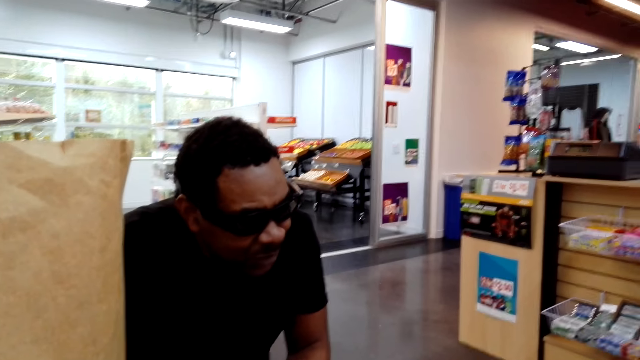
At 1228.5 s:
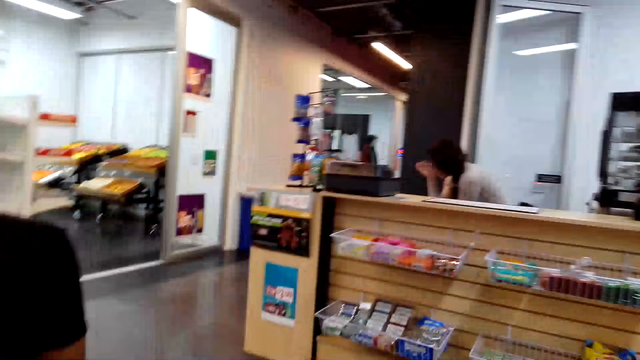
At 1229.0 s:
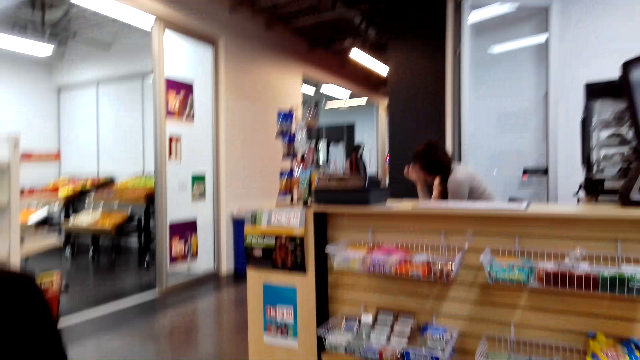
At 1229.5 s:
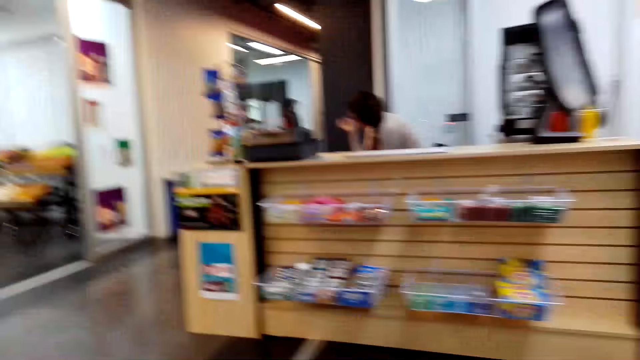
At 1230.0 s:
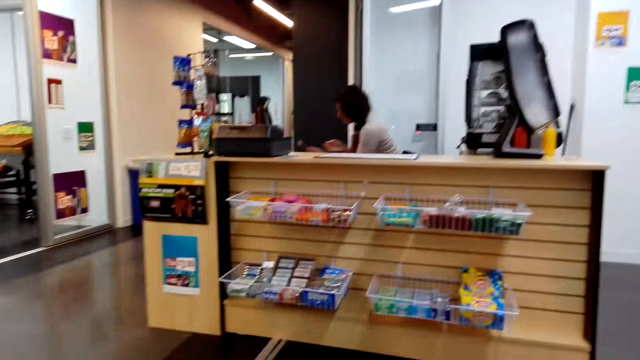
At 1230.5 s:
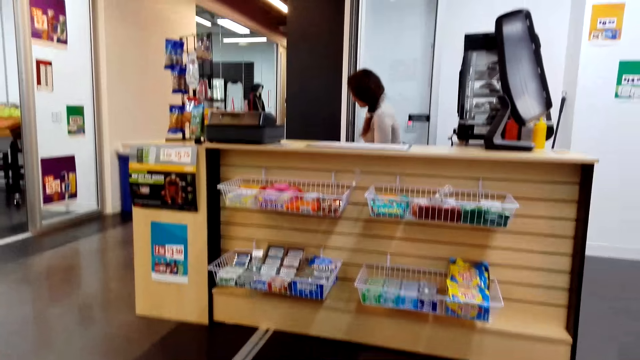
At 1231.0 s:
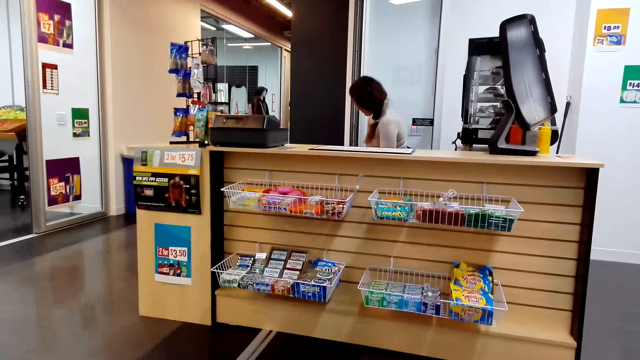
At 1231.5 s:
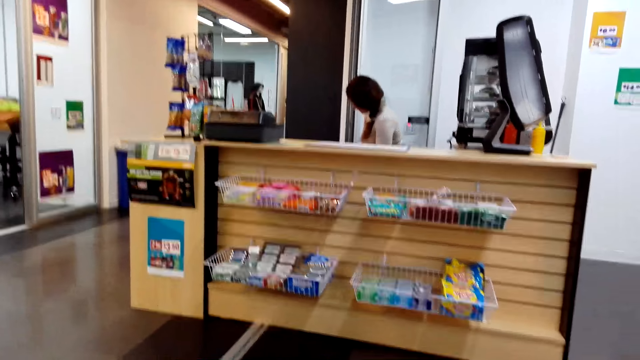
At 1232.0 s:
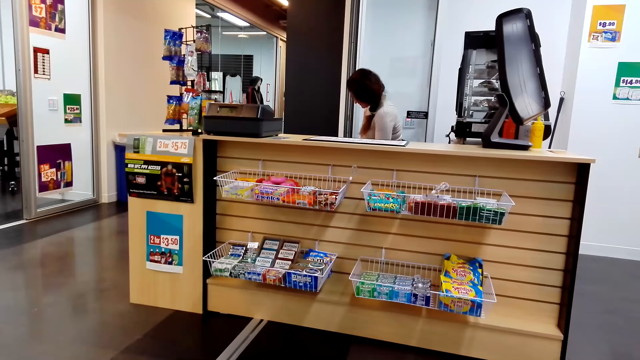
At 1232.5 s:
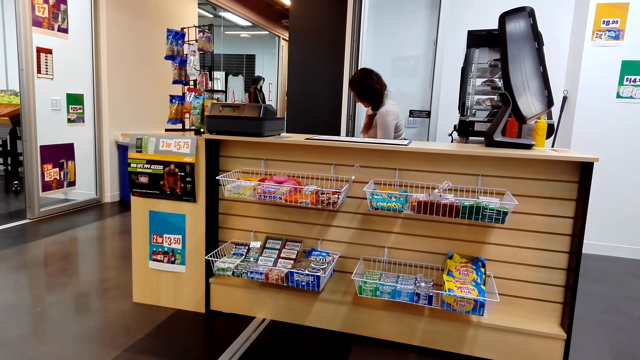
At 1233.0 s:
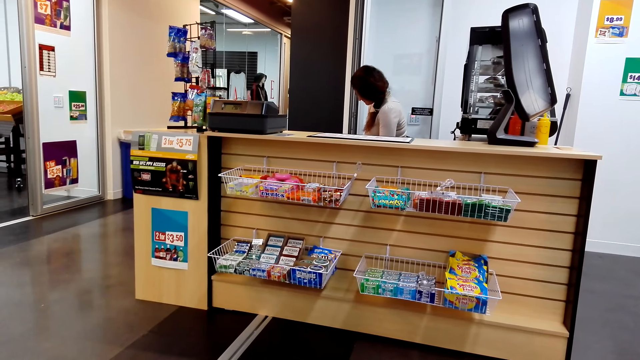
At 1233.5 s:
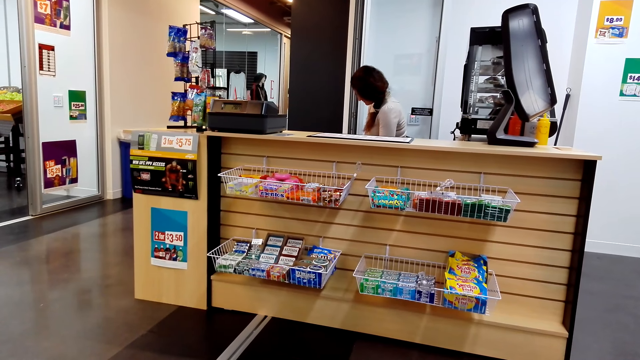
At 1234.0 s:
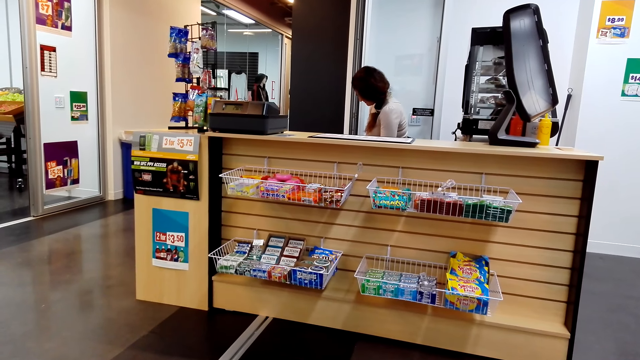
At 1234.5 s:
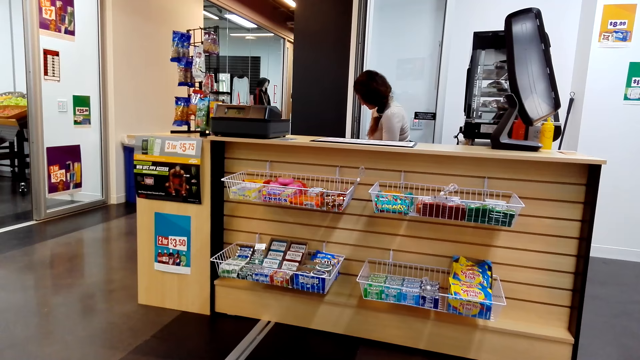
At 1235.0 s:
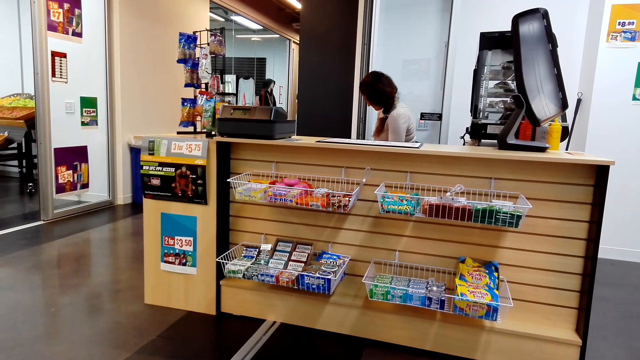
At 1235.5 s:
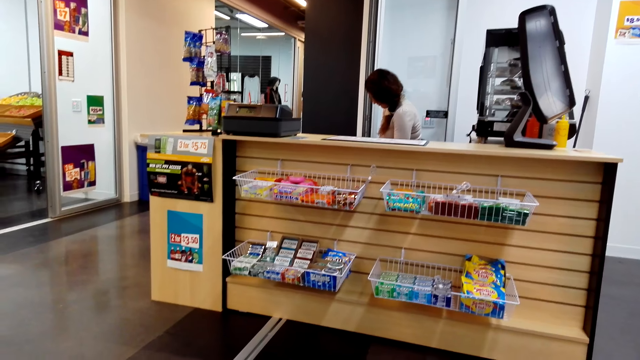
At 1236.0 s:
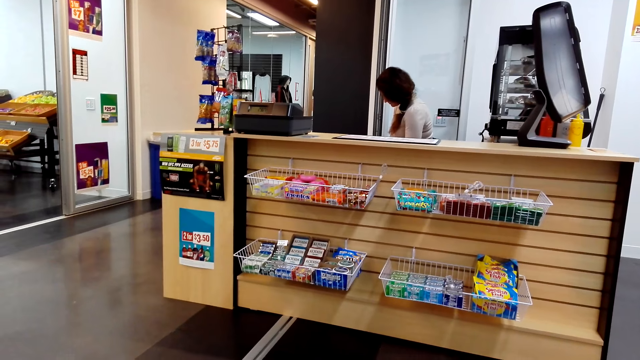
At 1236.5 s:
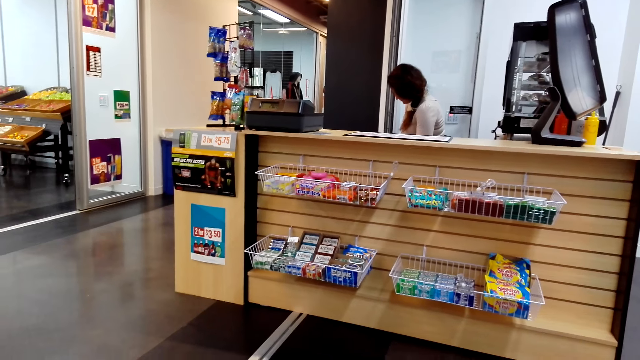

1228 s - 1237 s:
The camera wearer talks to a person. The person talks to the camera wearer.

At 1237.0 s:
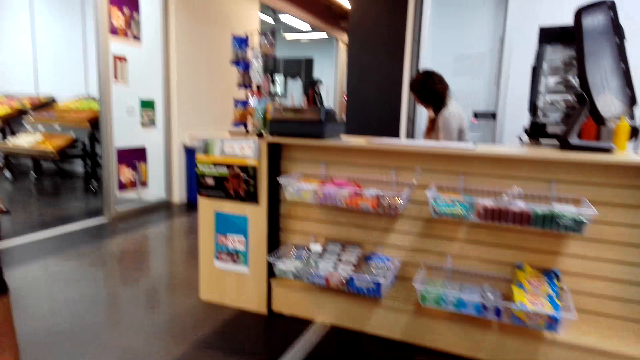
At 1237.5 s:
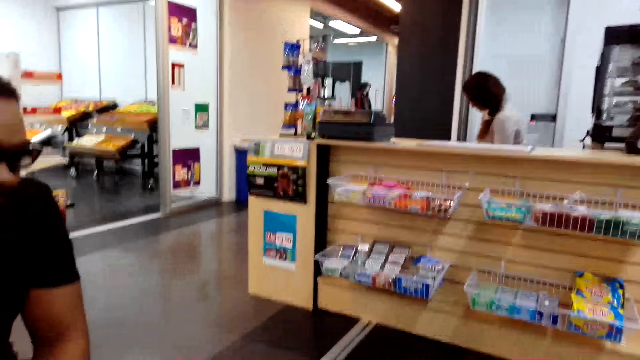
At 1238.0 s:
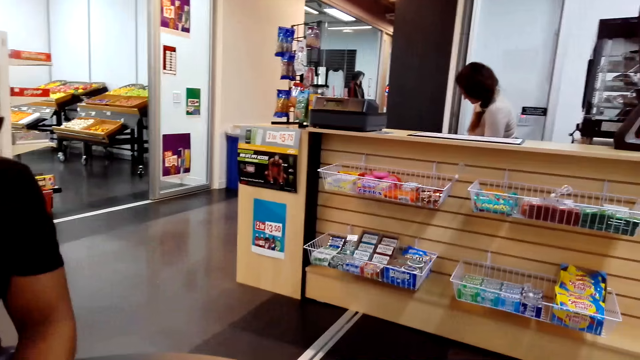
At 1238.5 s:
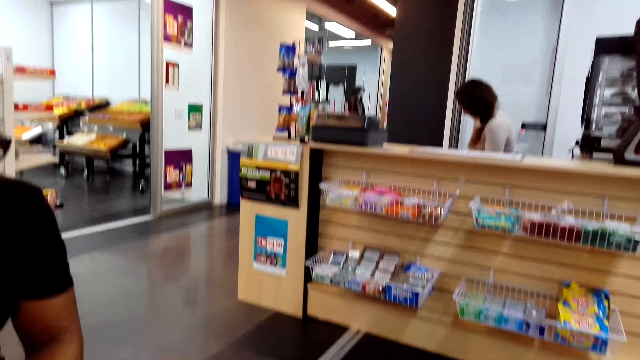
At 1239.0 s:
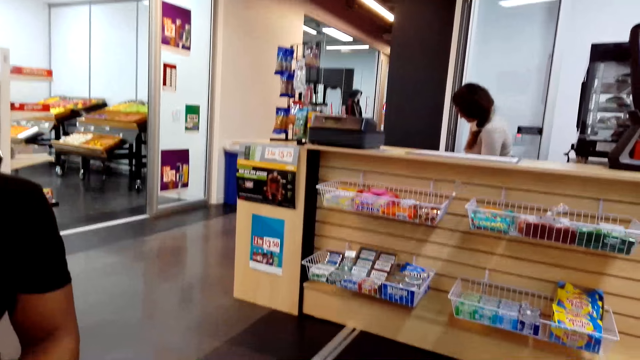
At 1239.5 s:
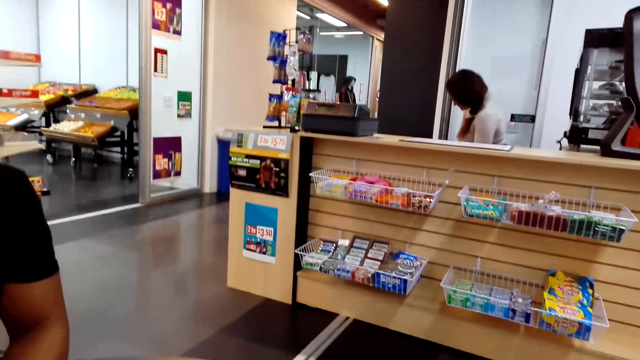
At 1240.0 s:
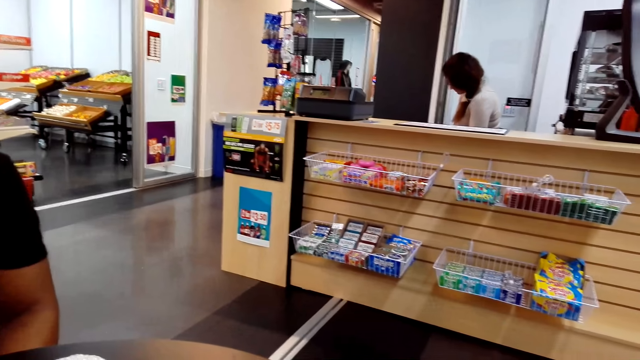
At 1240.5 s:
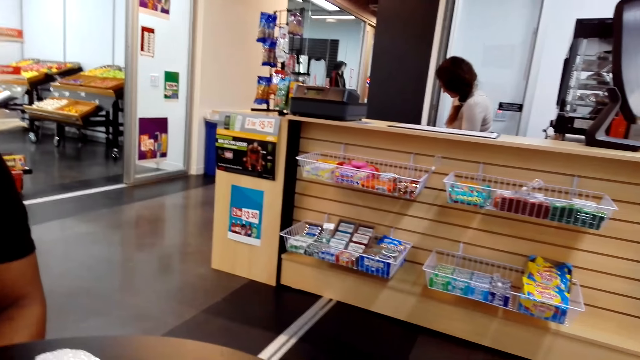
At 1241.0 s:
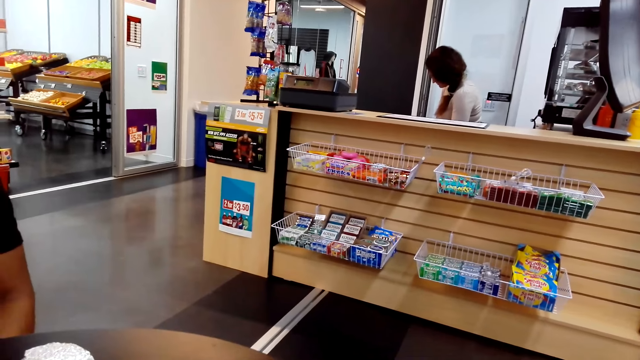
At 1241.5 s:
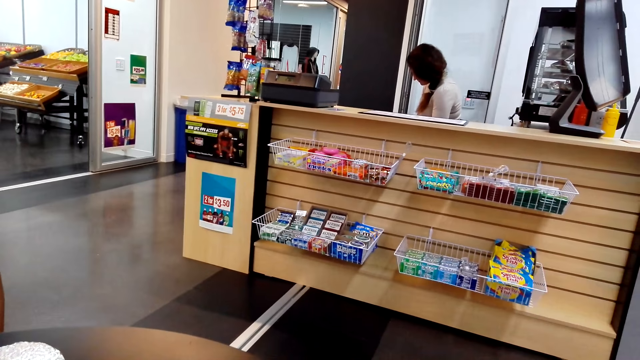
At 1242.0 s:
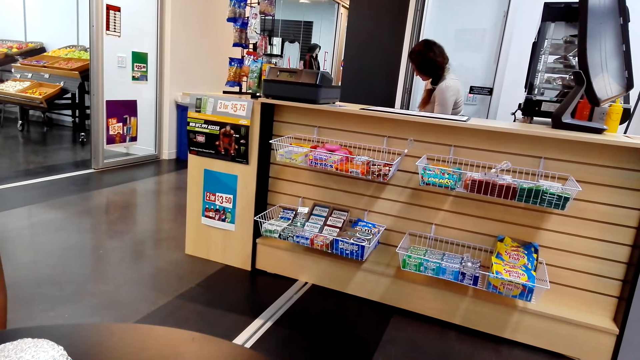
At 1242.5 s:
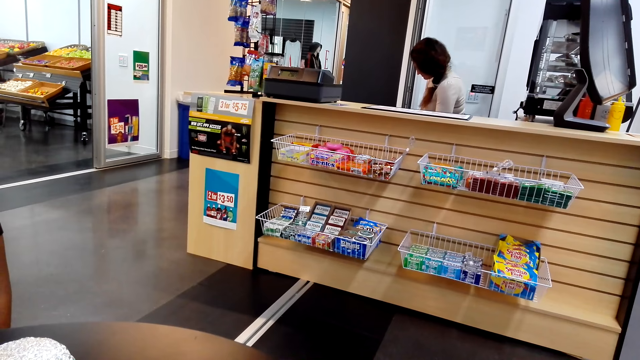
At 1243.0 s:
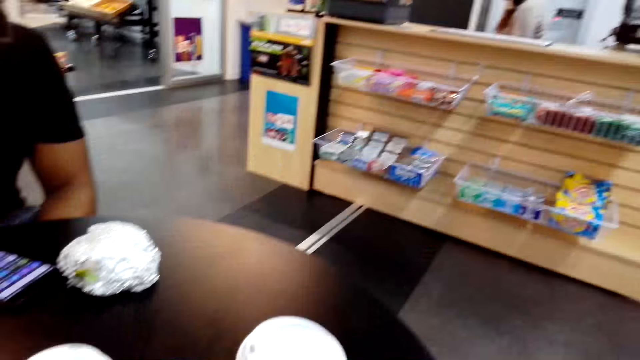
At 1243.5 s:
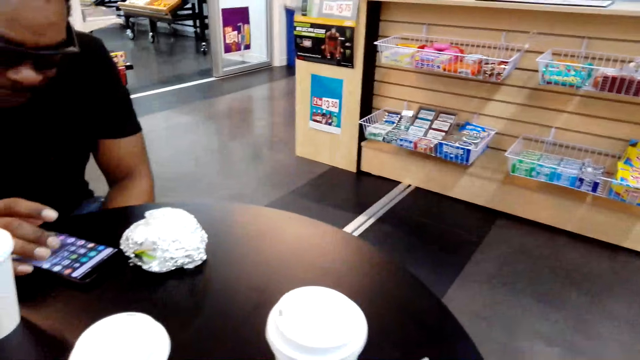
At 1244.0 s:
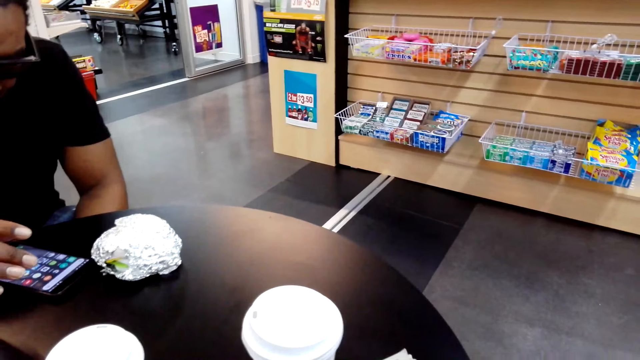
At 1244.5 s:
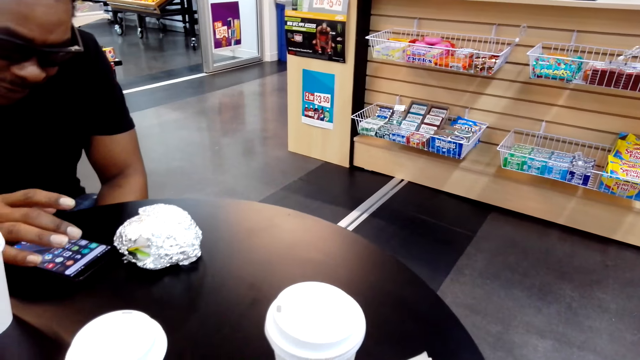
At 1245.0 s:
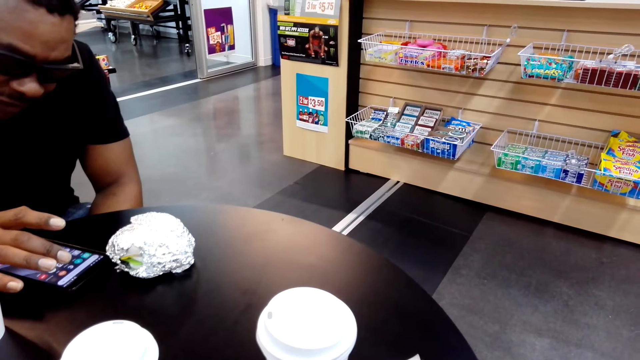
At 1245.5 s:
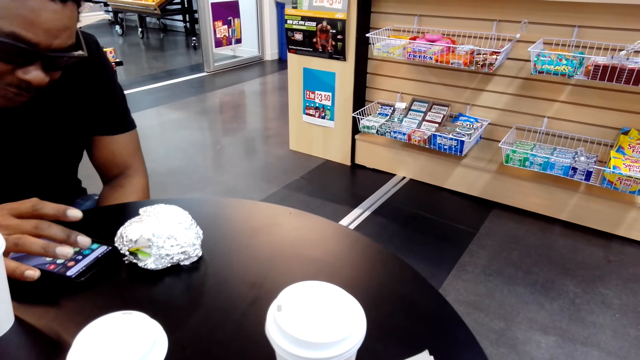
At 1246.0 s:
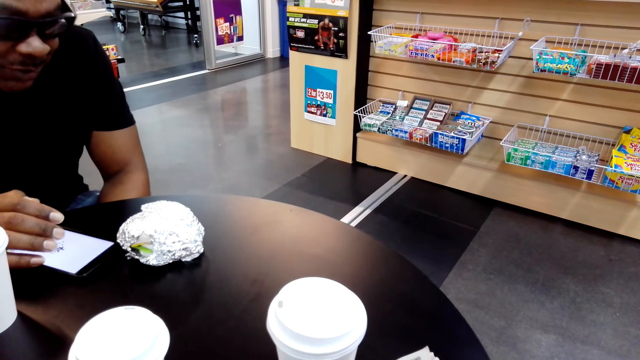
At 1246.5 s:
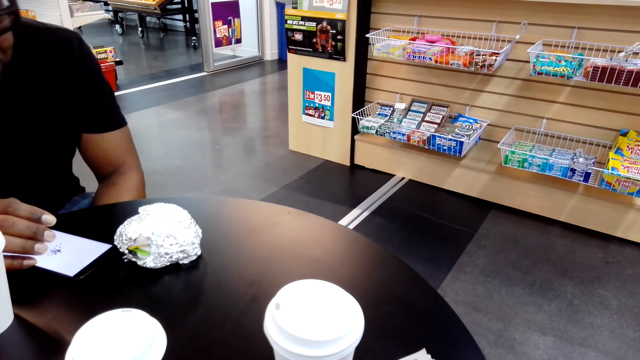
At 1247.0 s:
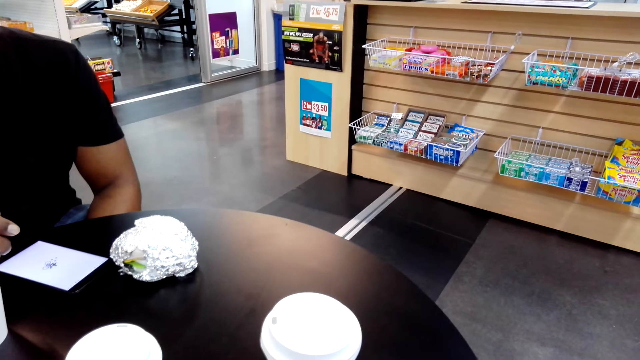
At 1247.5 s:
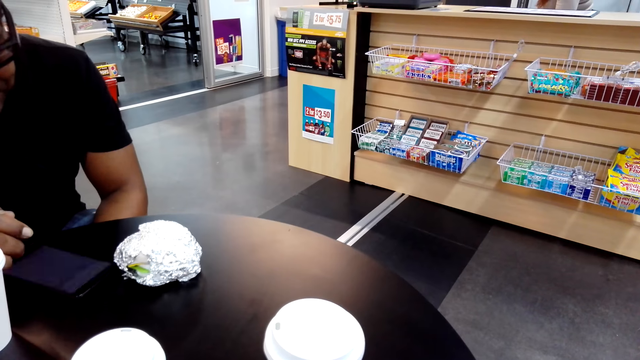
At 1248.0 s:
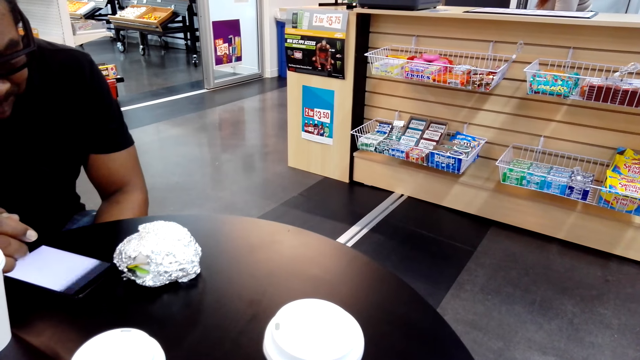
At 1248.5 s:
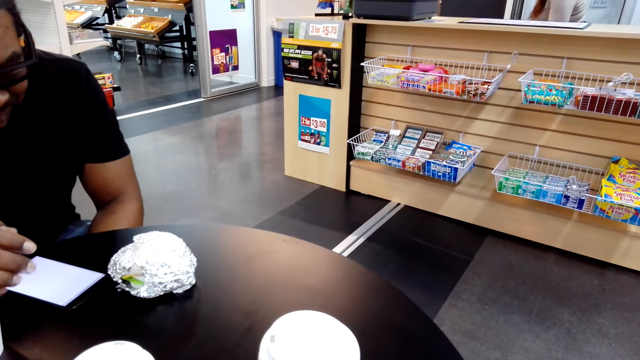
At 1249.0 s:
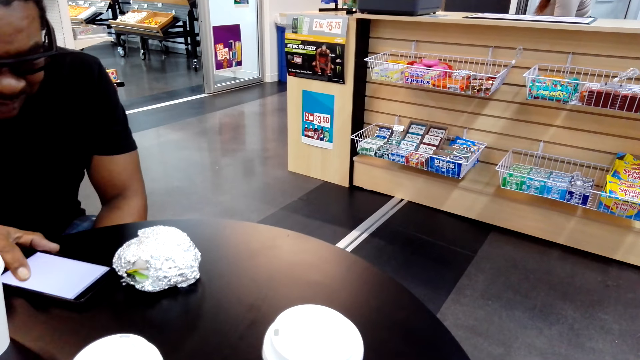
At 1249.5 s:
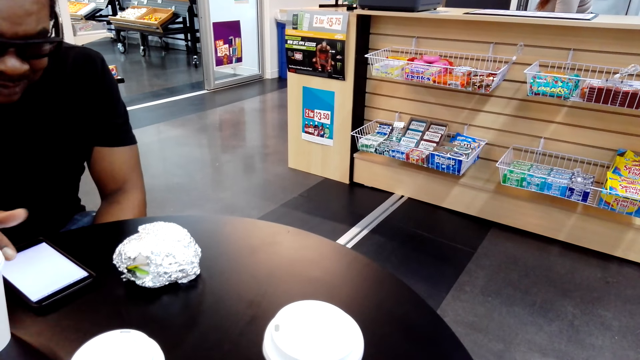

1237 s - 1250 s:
The camera wearer moves his head. A person operates the phone.
